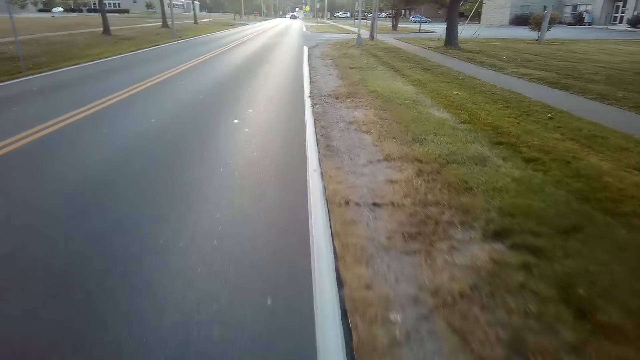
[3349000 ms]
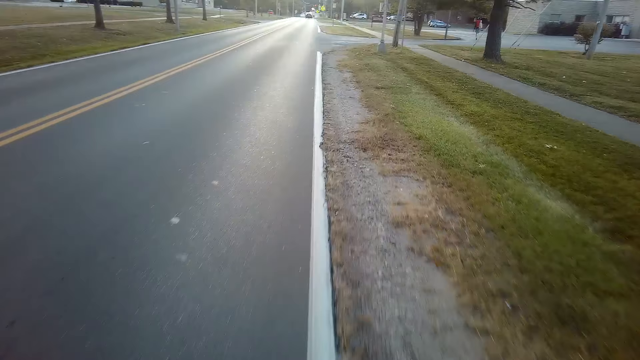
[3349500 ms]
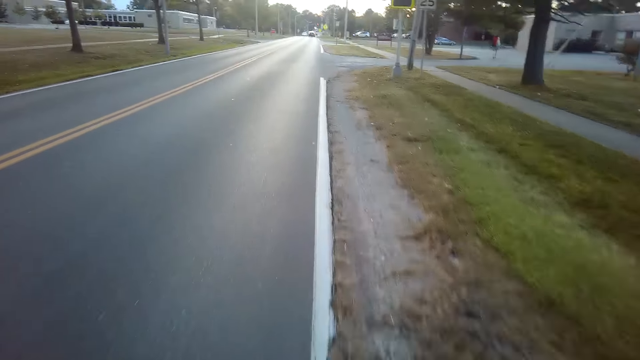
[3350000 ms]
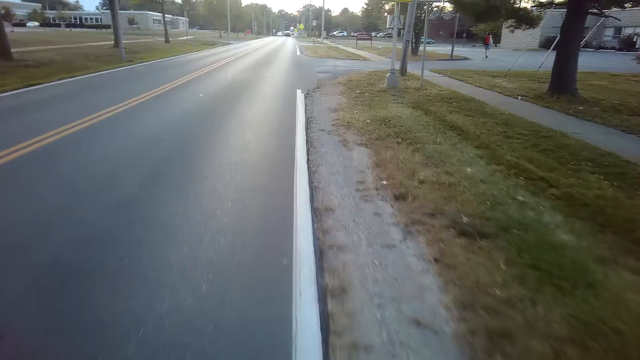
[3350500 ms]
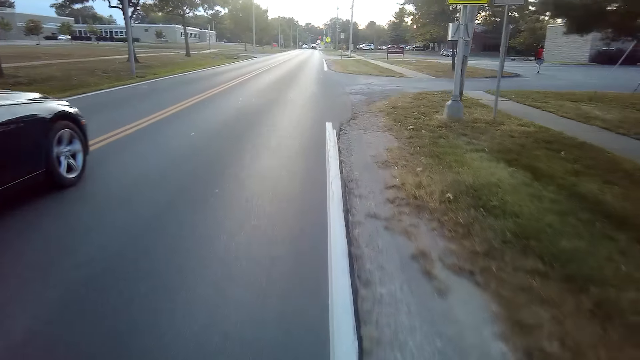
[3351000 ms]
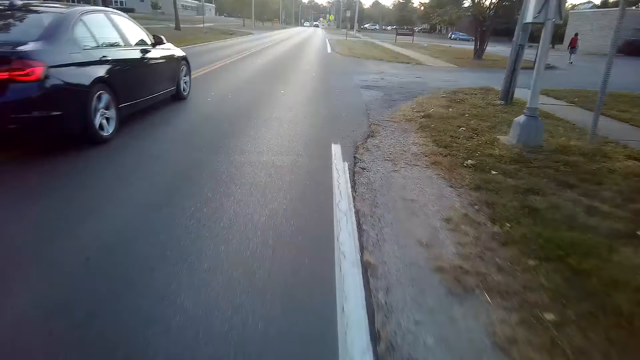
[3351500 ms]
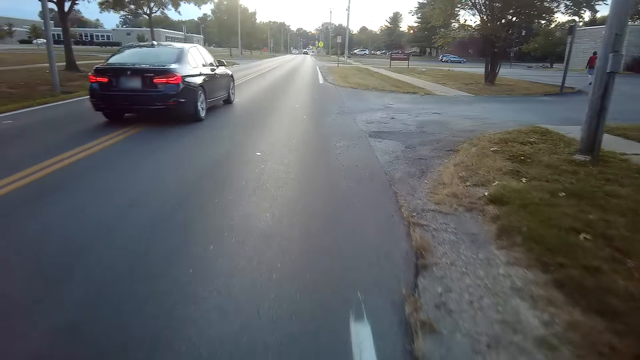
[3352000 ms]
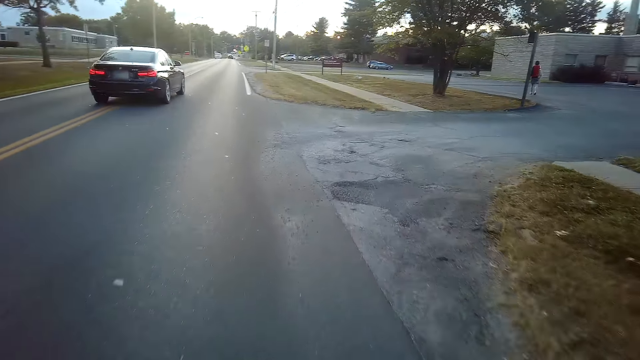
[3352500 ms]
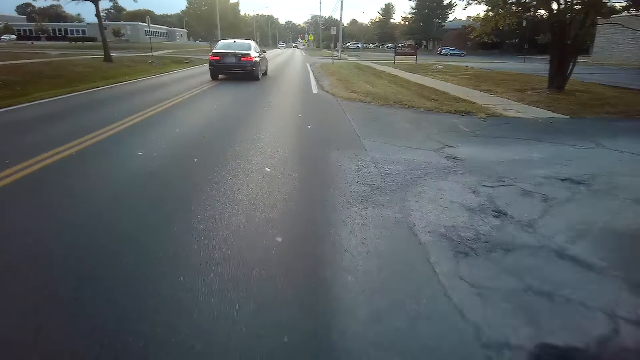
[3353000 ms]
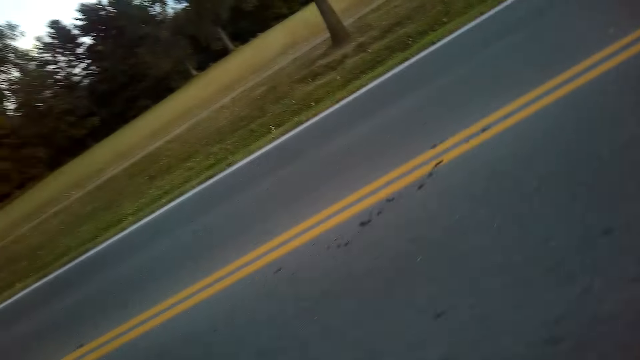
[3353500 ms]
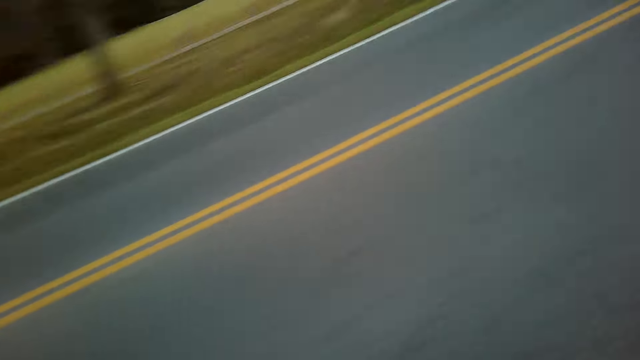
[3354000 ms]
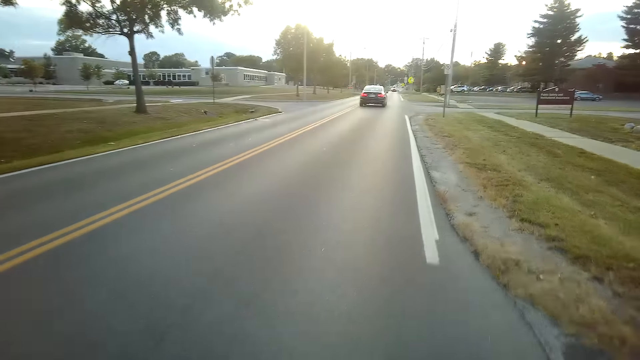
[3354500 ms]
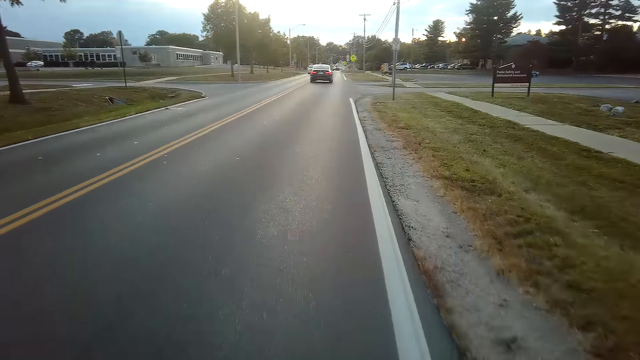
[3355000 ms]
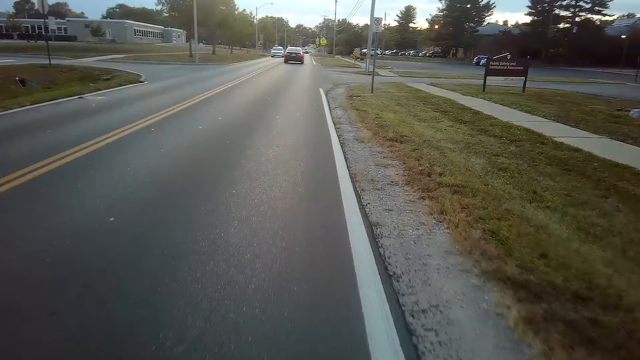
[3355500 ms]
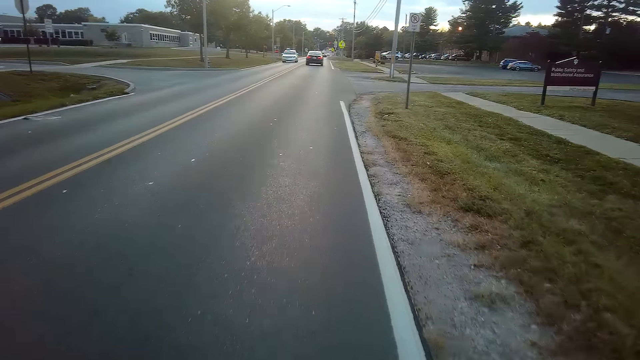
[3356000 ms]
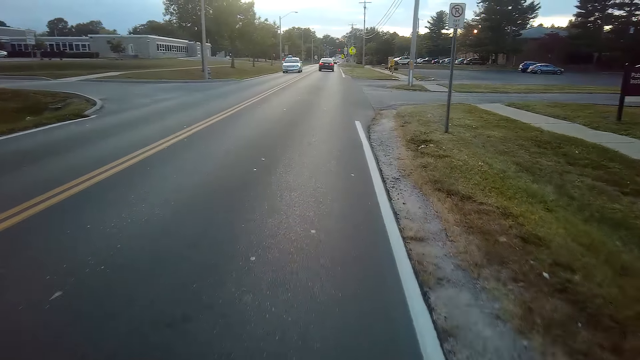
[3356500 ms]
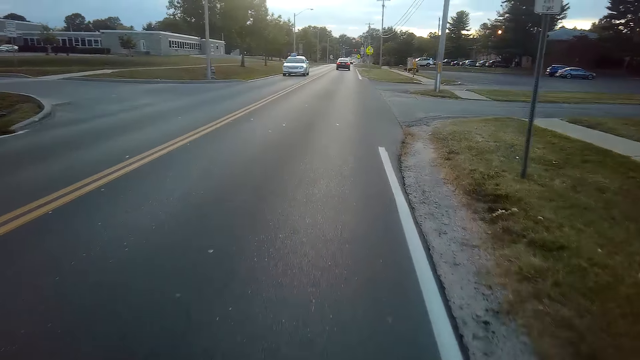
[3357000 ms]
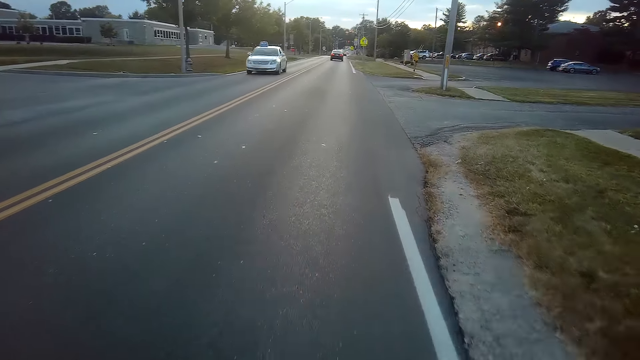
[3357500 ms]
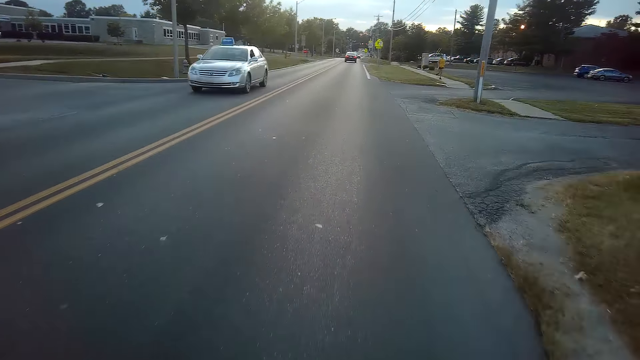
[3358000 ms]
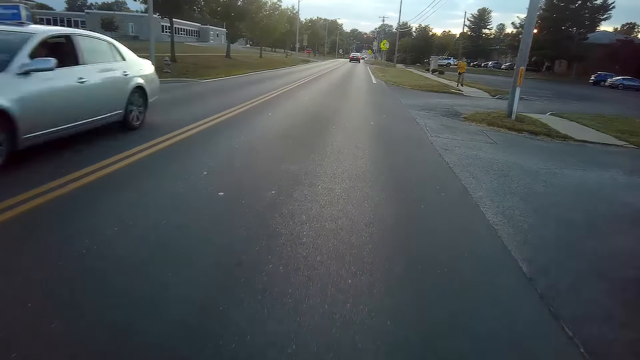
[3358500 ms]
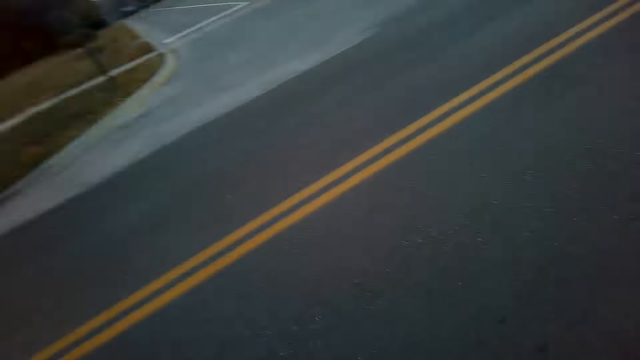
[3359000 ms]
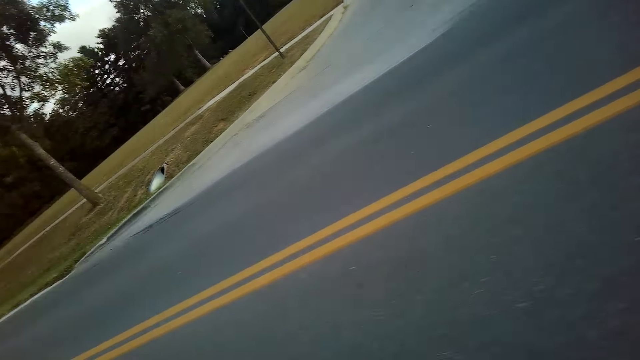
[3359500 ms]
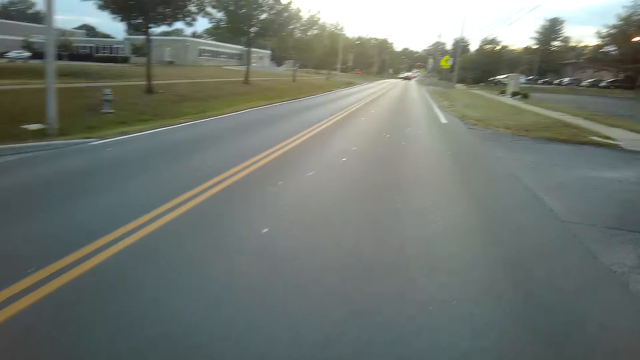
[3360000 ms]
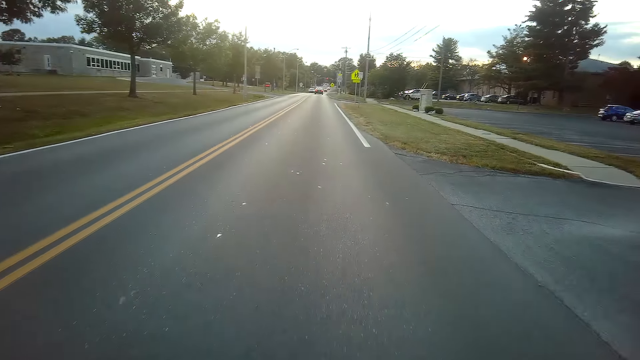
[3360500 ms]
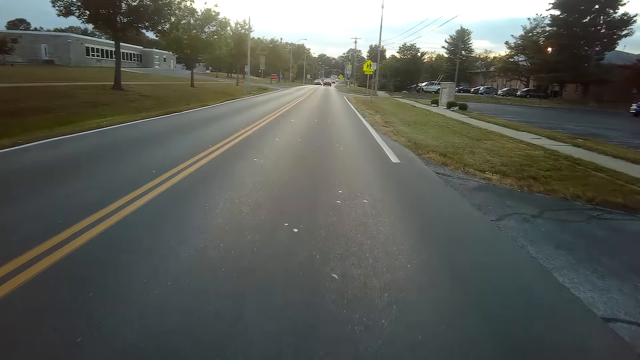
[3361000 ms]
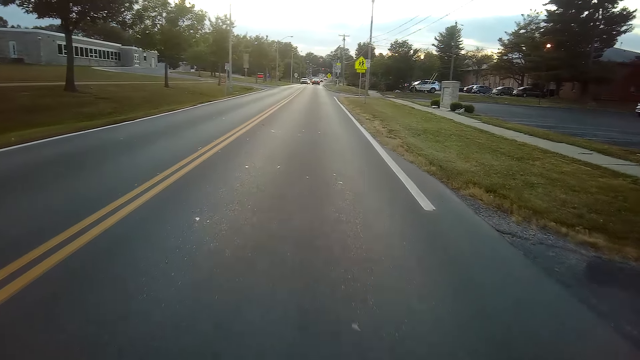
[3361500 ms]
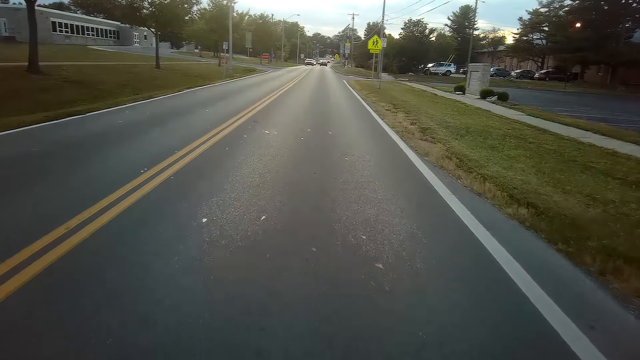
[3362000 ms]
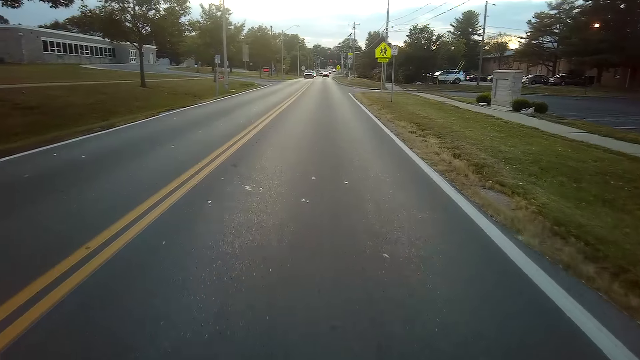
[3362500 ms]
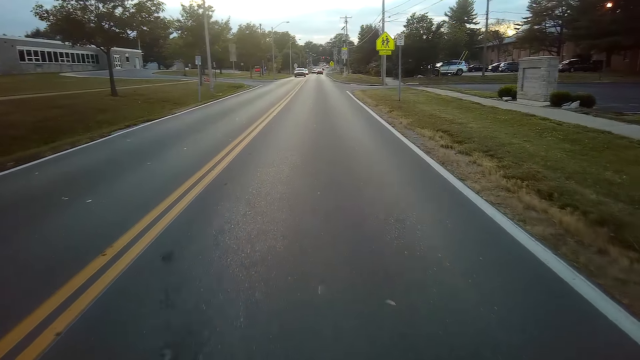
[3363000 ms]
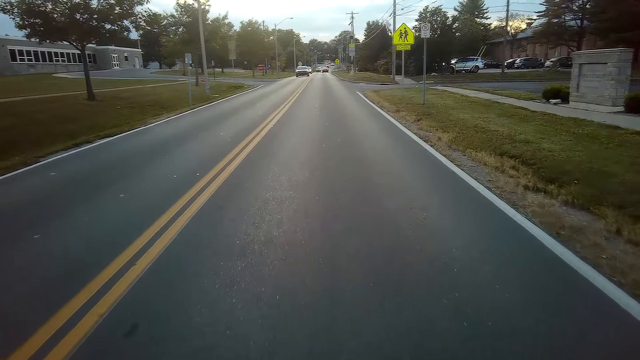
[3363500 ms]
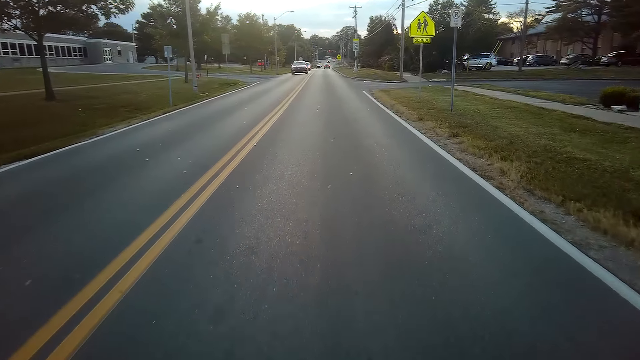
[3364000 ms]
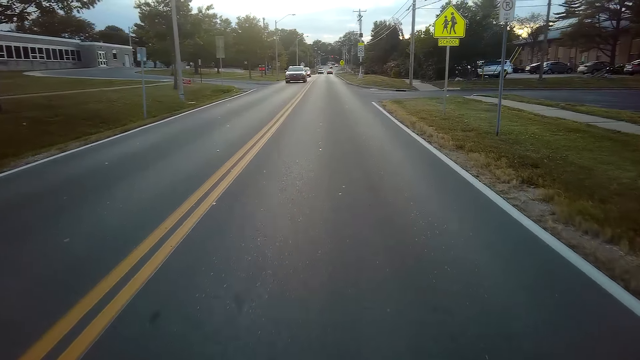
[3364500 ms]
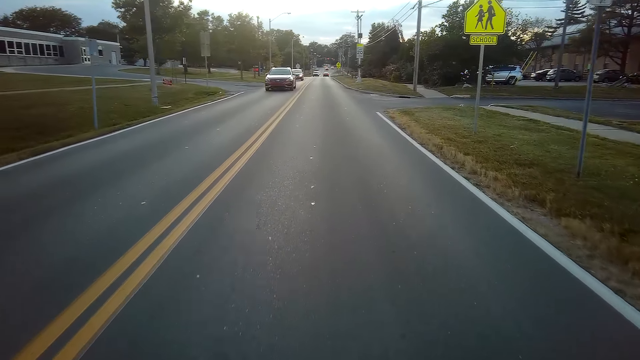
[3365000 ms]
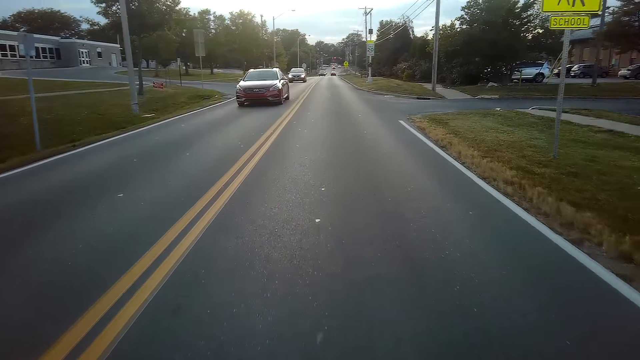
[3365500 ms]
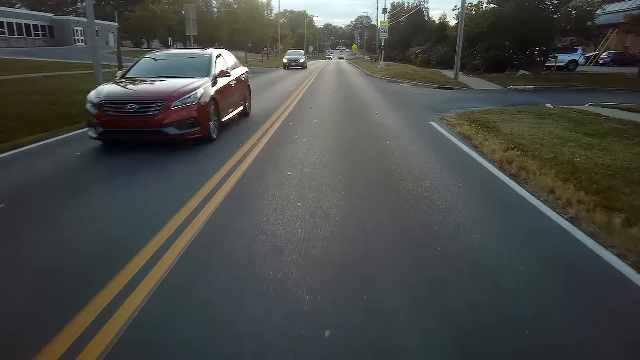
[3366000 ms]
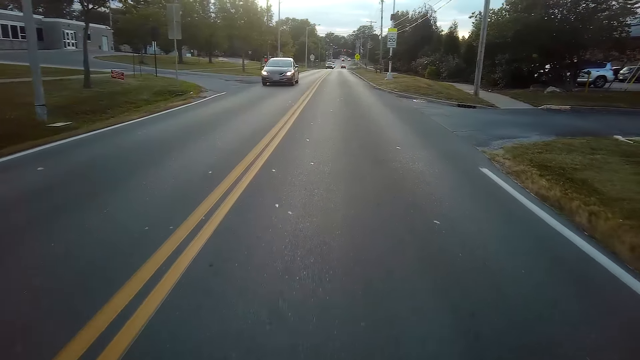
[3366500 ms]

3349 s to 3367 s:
The camera wearer looks around. They ride a bicycle on the road. They look around. They ride the bicycle.

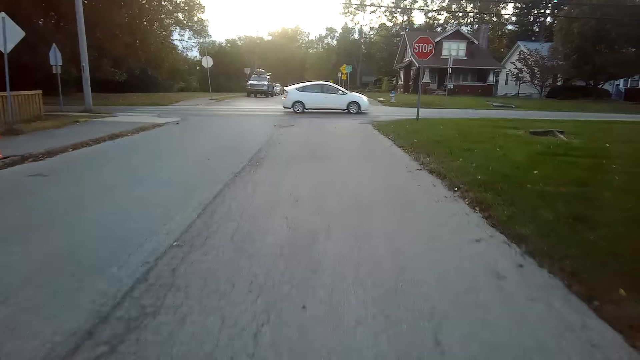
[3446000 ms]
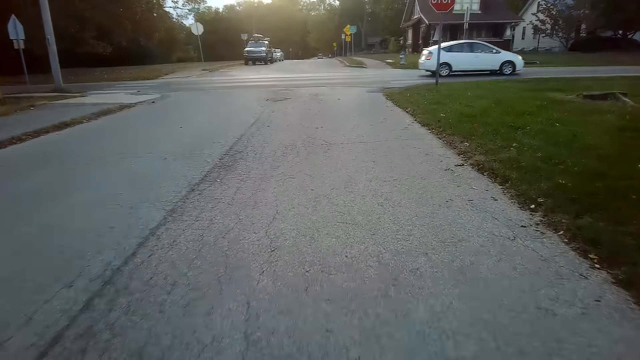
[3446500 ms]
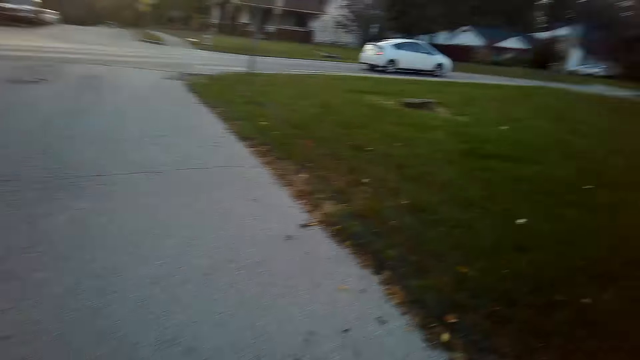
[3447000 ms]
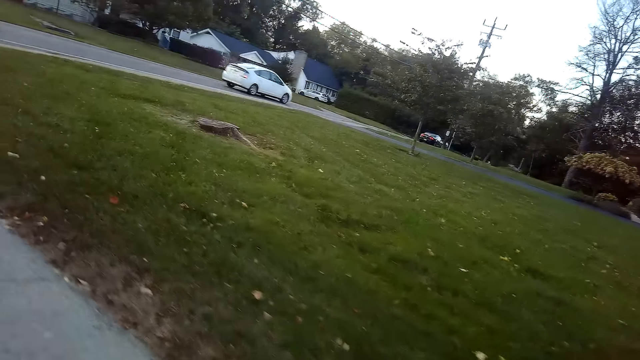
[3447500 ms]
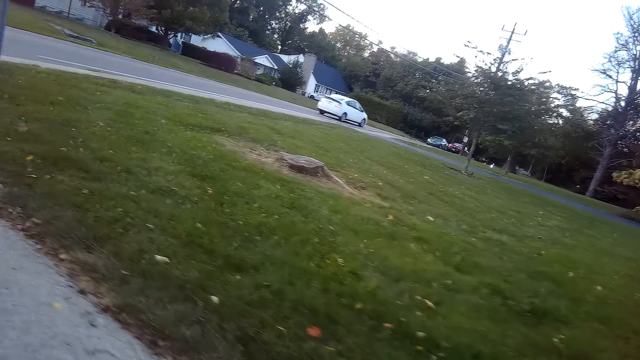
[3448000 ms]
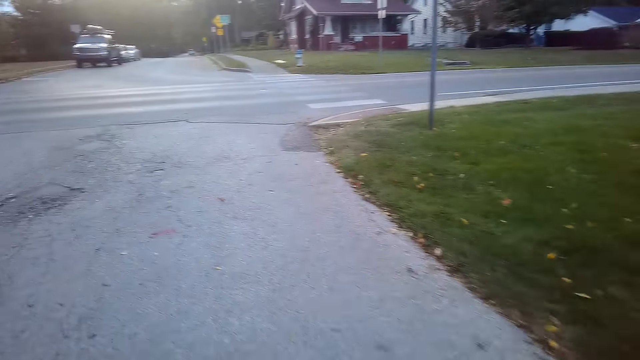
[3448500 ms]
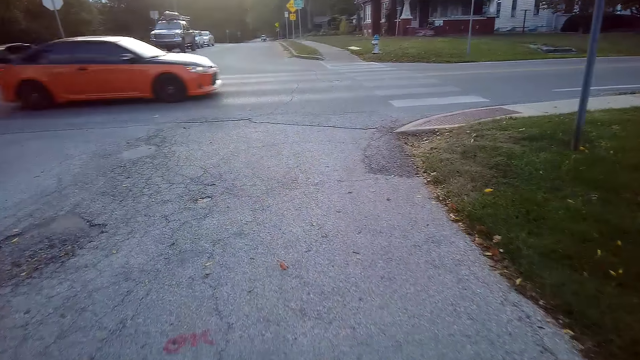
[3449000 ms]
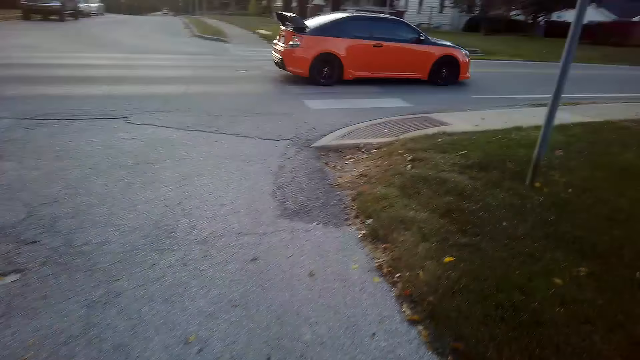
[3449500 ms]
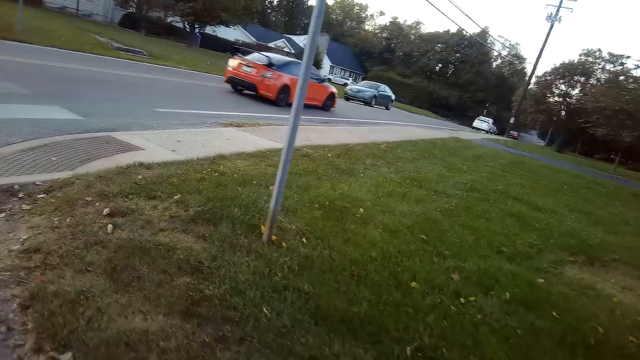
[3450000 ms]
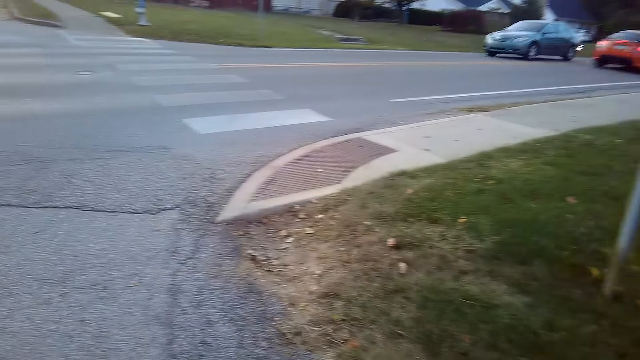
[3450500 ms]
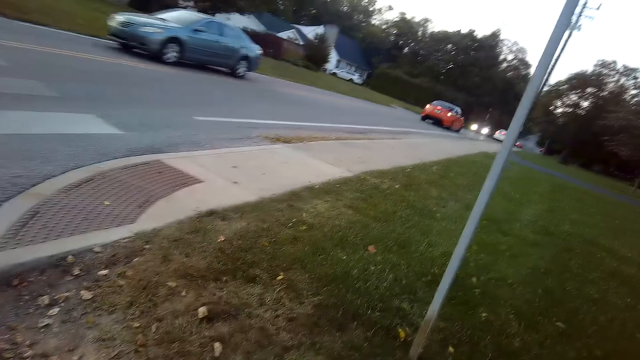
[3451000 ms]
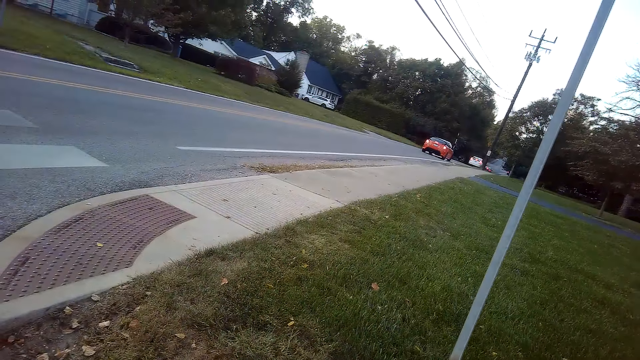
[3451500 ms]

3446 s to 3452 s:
The camera wearer looks around.
